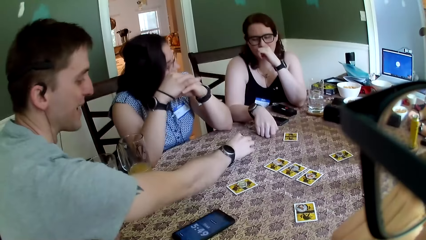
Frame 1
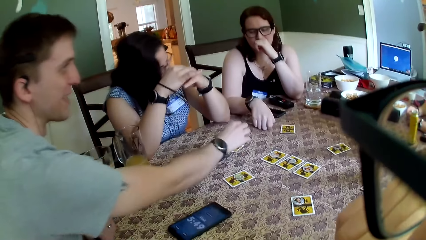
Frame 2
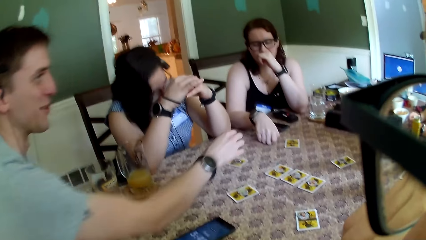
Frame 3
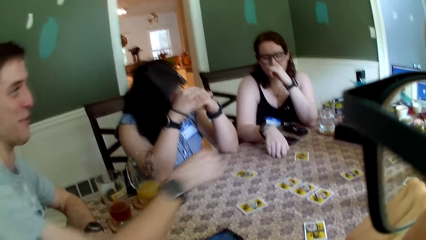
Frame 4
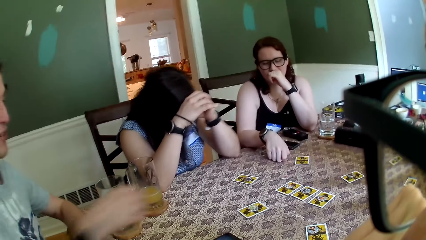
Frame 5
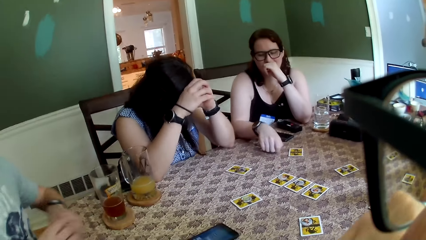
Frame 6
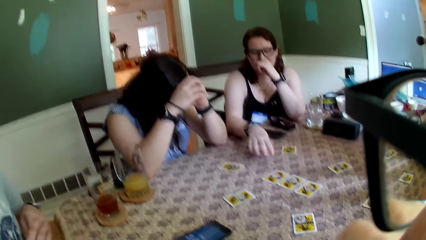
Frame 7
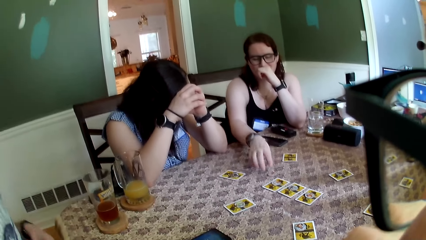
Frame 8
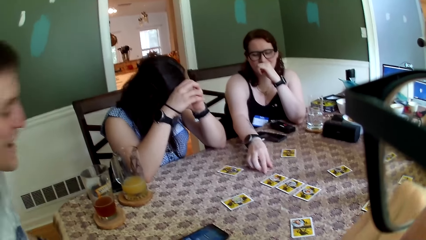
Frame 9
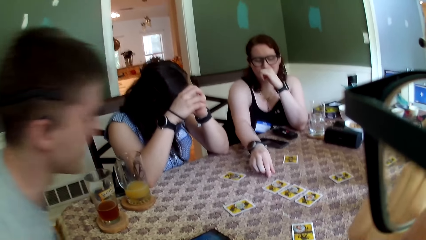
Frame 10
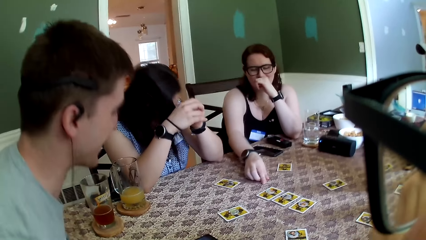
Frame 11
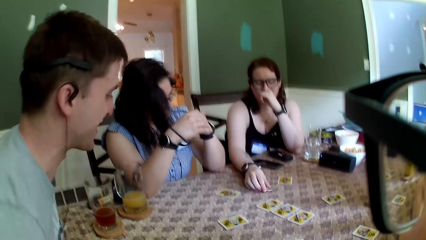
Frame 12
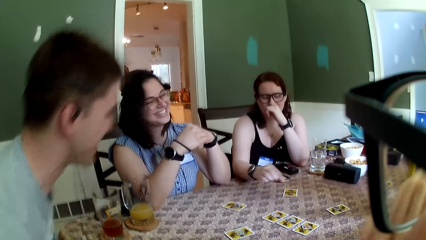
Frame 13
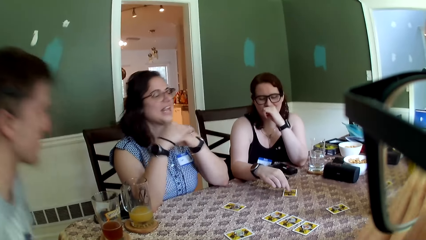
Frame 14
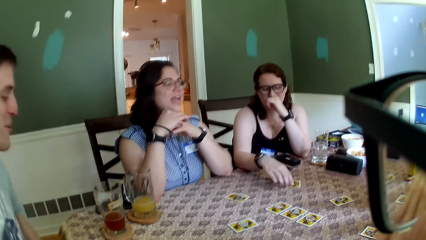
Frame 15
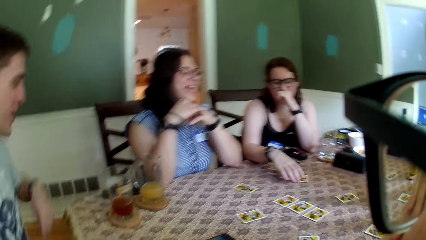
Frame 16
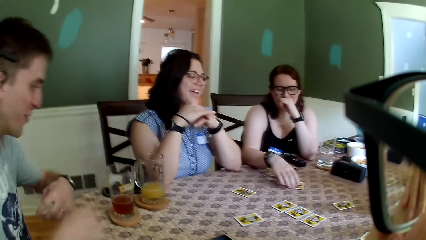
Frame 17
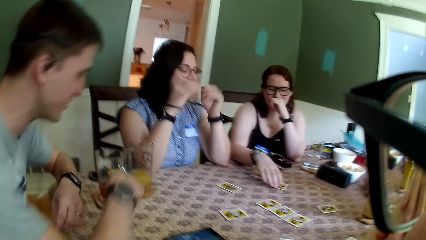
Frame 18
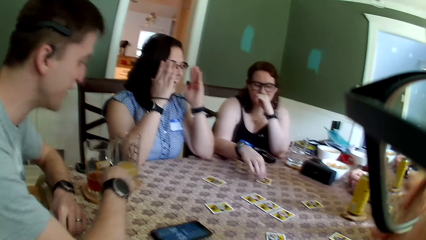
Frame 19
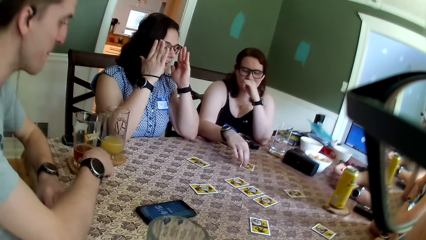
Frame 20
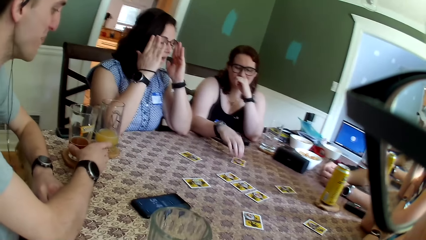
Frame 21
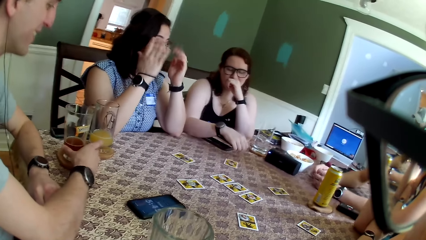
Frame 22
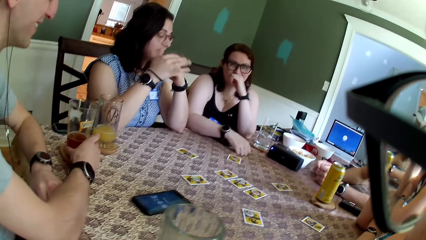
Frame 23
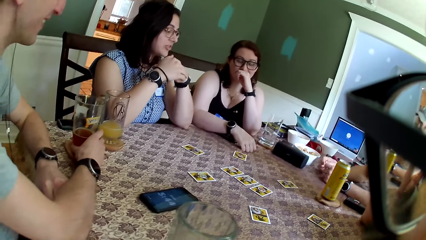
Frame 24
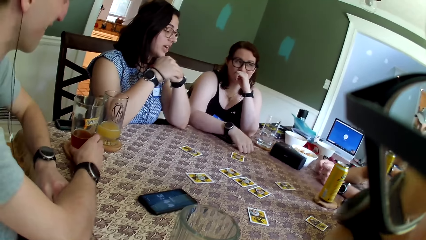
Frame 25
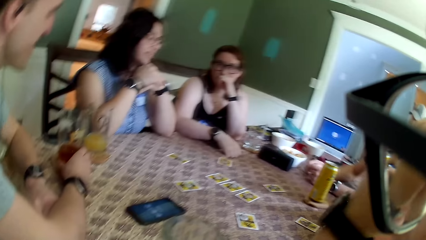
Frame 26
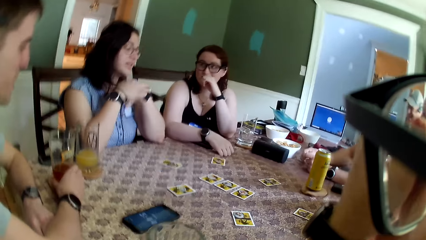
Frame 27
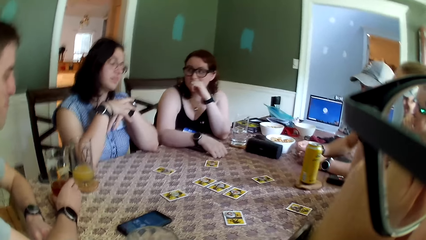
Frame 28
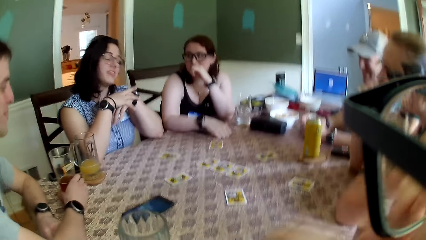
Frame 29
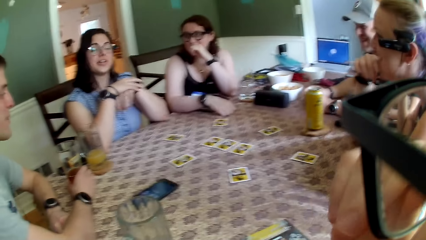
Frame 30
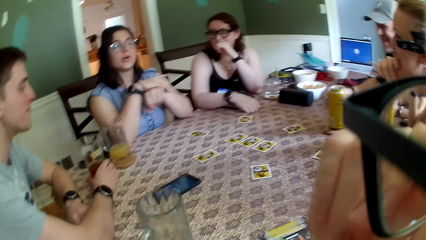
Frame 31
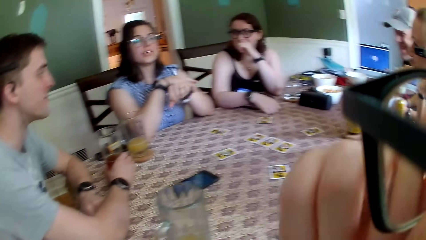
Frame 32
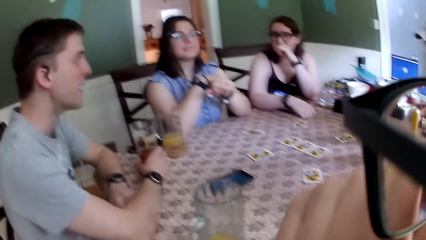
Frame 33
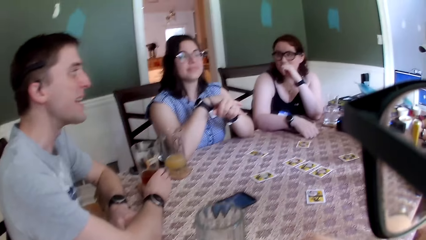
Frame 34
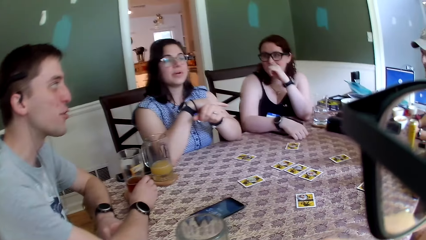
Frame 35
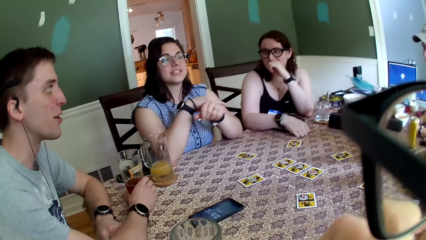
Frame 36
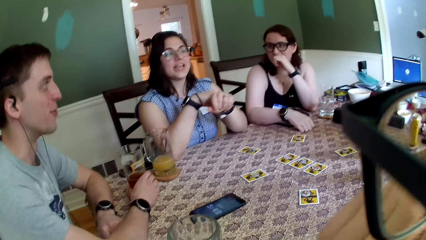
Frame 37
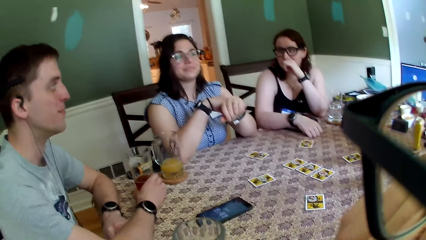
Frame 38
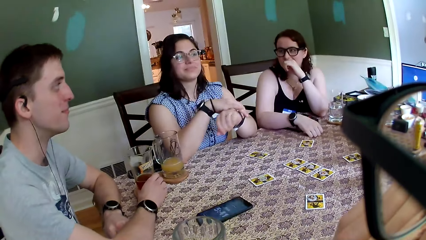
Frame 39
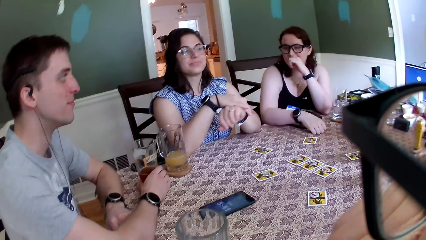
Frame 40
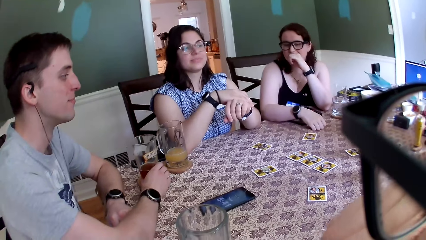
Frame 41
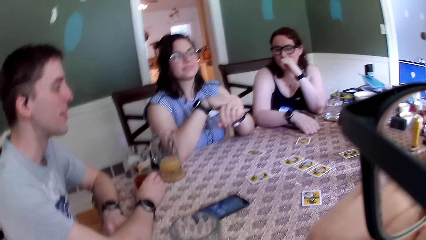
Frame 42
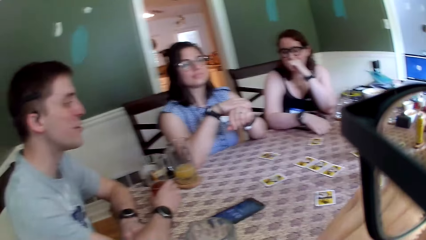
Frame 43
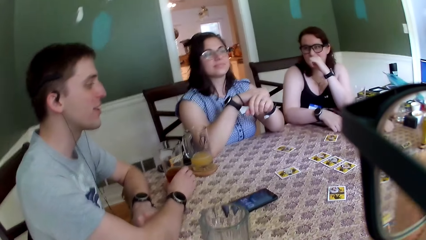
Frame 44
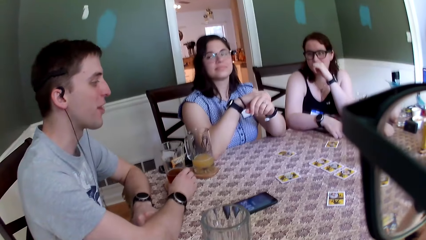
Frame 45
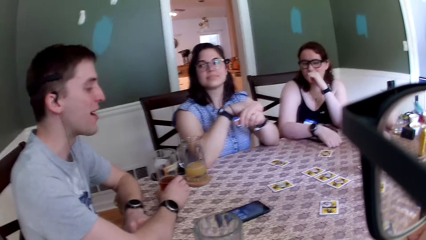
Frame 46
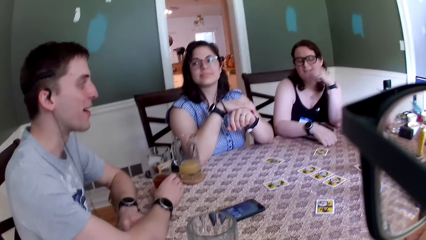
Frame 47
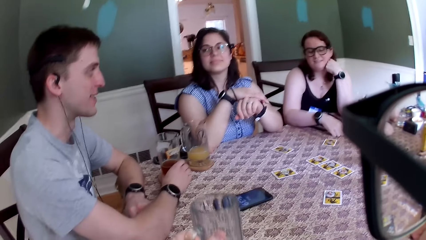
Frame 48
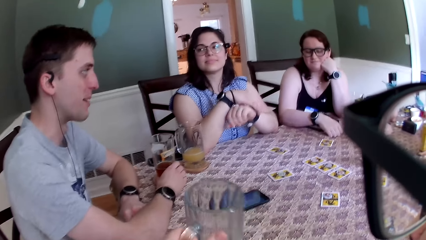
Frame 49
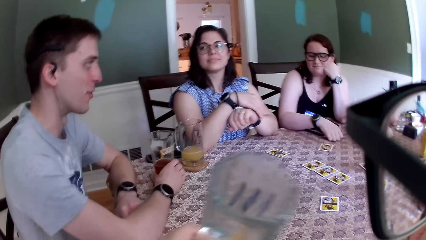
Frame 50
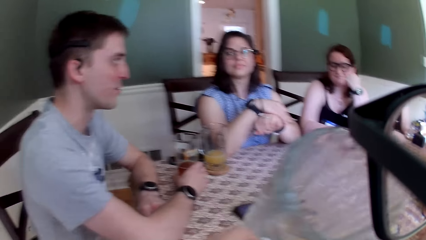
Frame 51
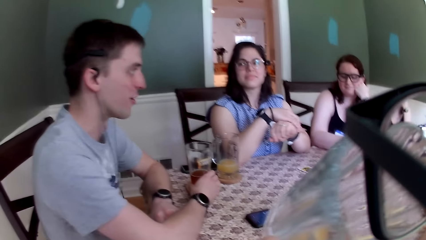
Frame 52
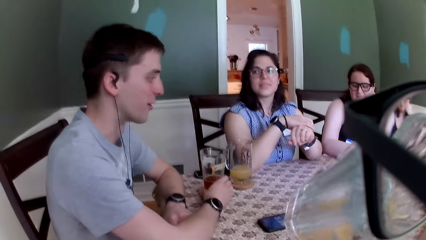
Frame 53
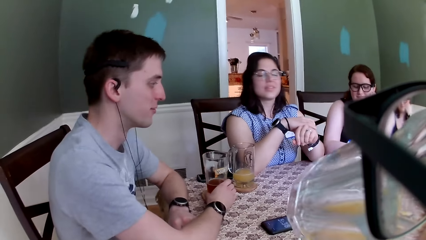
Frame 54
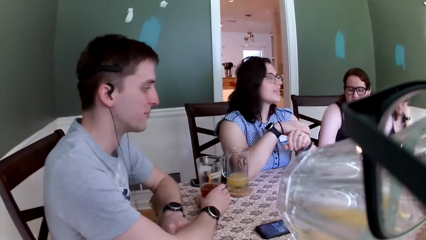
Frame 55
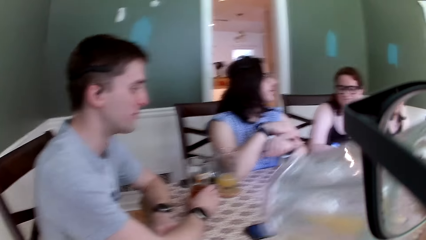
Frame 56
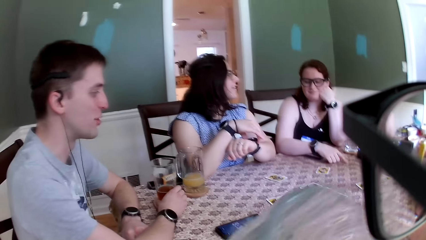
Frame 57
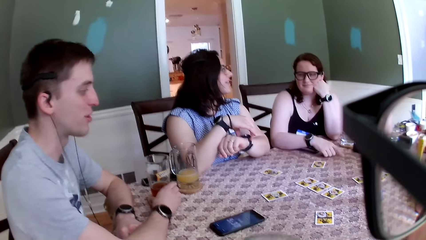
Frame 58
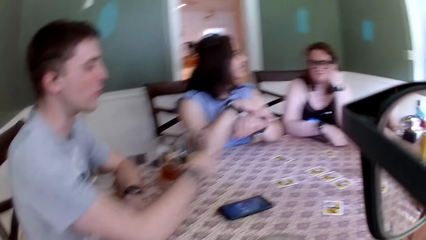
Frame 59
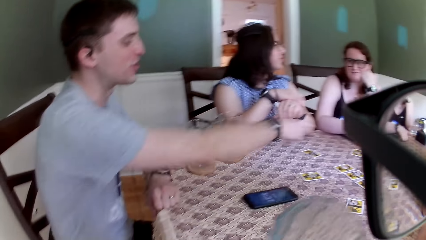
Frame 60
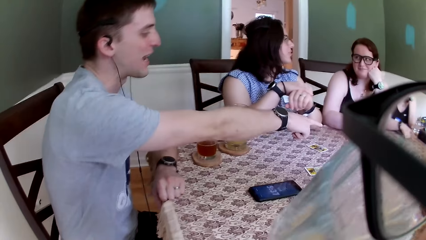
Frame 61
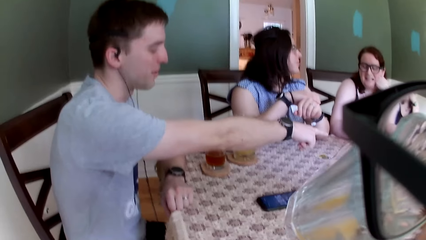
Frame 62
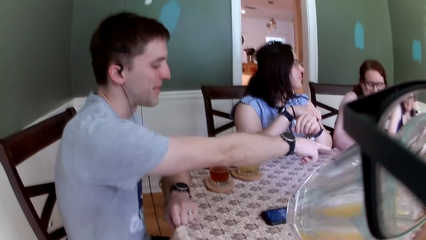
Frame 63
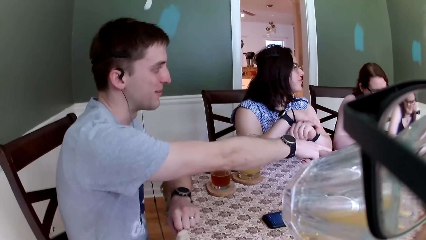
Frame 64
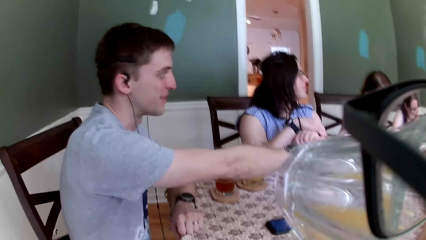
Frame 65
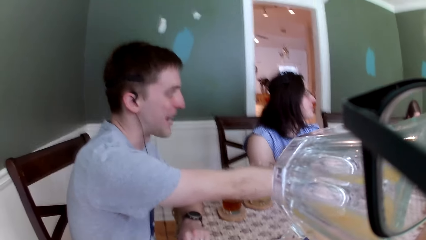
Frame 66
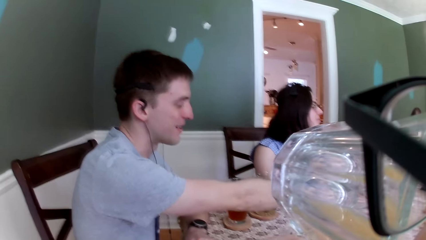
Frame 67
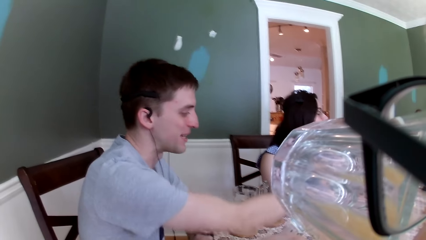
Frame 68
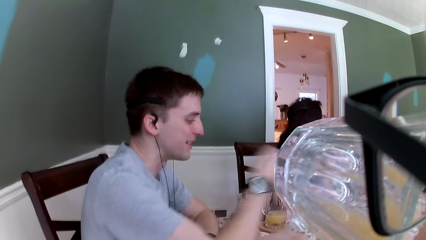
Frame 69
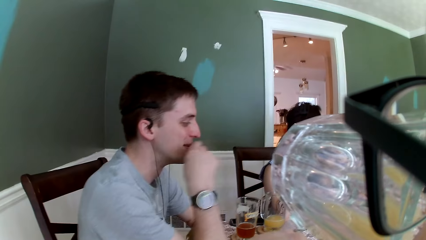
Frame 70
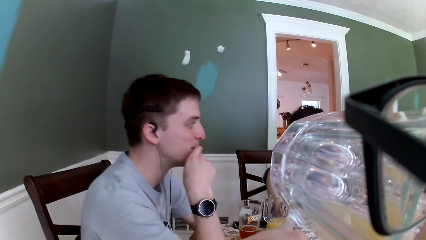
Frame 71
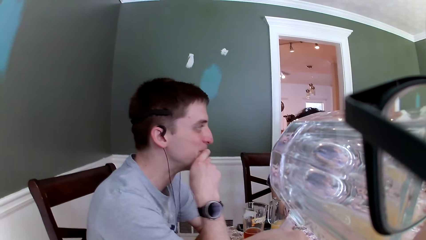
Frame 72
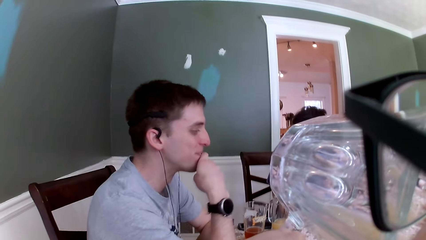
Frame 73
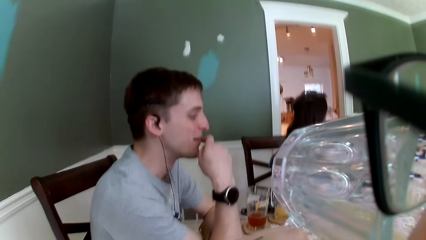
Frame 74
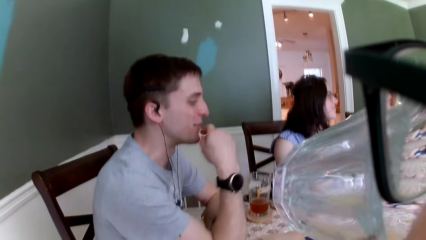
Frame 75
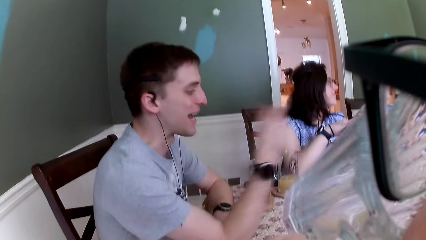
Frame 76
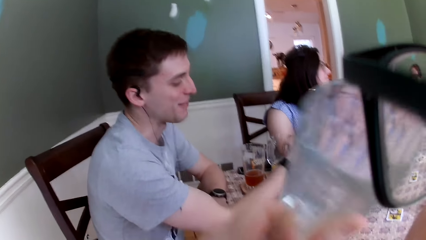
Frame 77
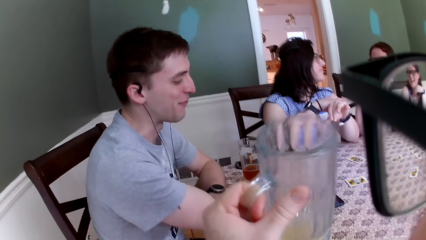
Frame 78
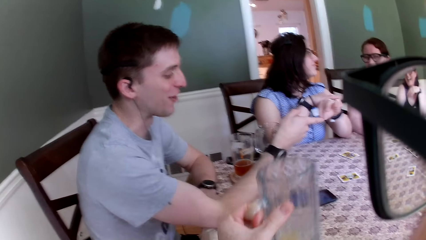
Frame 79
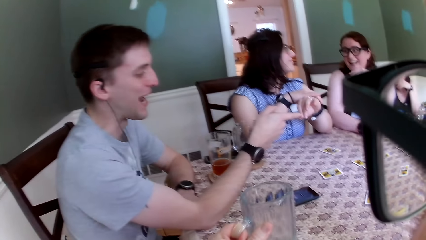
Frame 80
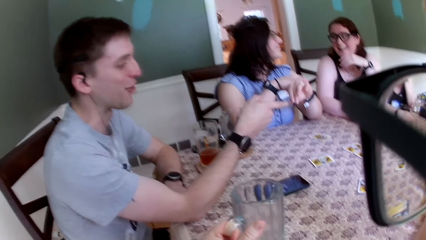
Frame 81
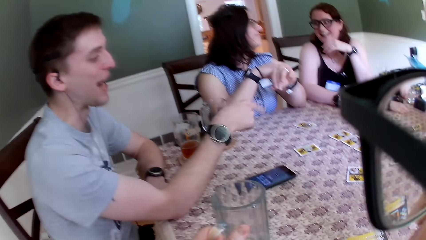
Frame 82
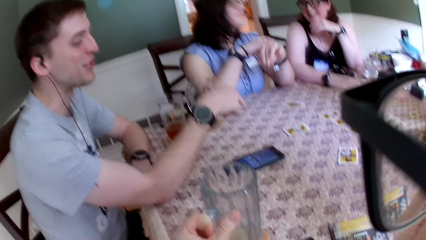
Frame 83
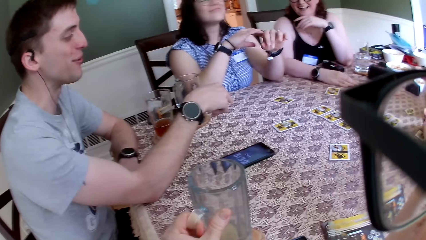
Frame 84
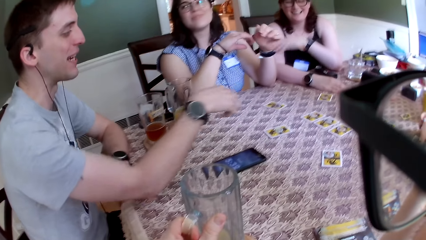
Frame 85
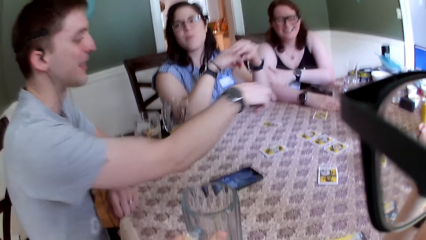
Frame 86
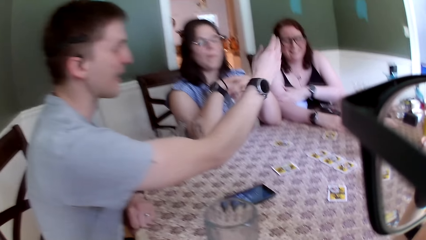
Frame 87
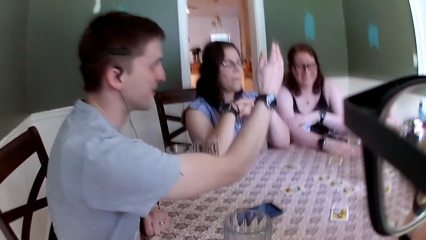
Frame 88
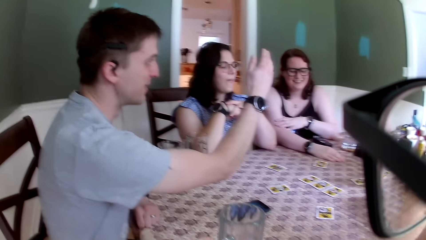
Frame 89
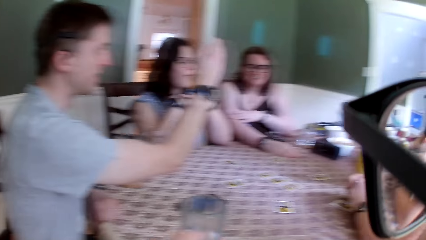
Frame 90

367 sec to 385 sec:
The man drops the coin on the card with his right hand. The woman touches the coin on the table with her right hand. The woman picks up the coin on the table with her right hand. The woman drops the coin on the card on the table with her right hand. Another woman adjusts the eyeglasses with both hands. A third woman interacts with the camera wearer and the group of people. Another man touches the cup of juice on the coaster with his right hand. The second woman interacts with the first man. The first man interacts with the first woman. The camera wearer picks up the cup or glass on the table with his left hand. He raises the cup towards his mouth with his left hand. He drinks the juice in the glass. The first man points his right hand towards the card on the table. The first man interacts with the first woman. The first man touches his mouth with his right hand. The camera wearer drops the cup on the table with his left hand.
